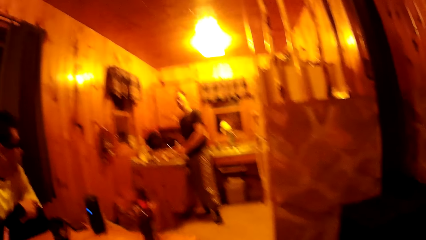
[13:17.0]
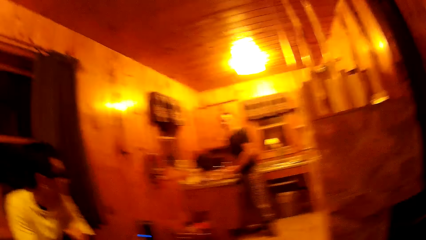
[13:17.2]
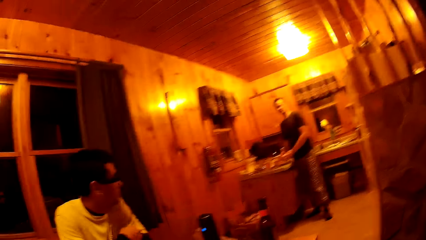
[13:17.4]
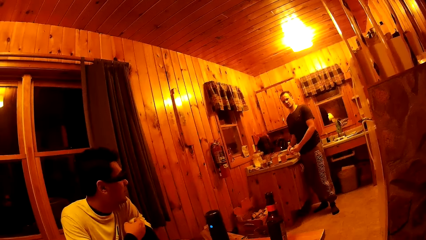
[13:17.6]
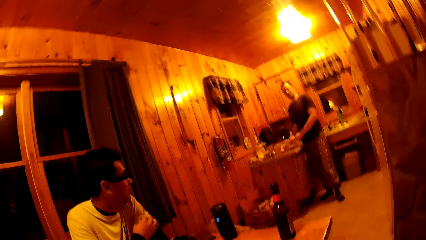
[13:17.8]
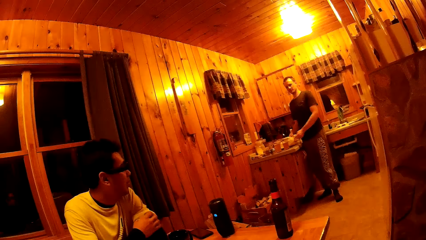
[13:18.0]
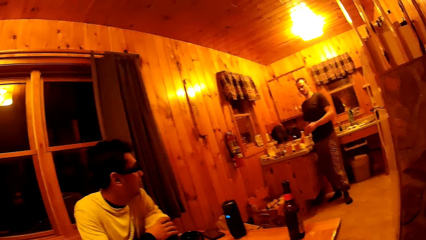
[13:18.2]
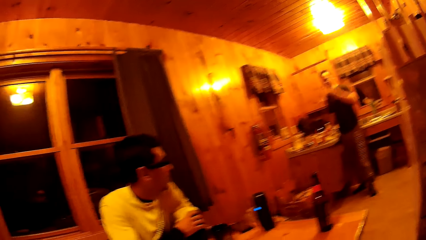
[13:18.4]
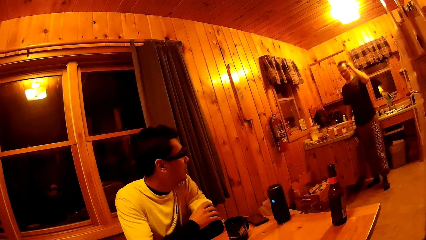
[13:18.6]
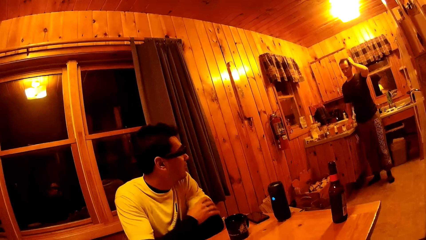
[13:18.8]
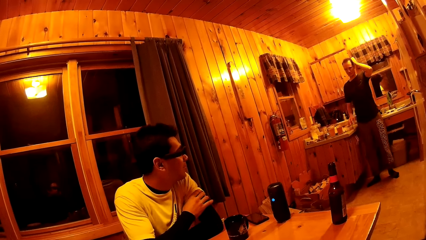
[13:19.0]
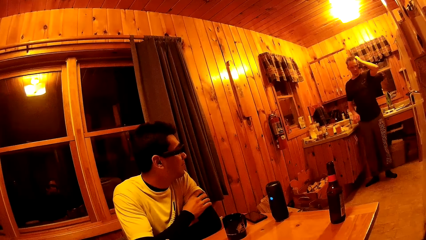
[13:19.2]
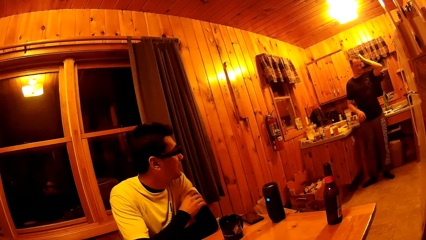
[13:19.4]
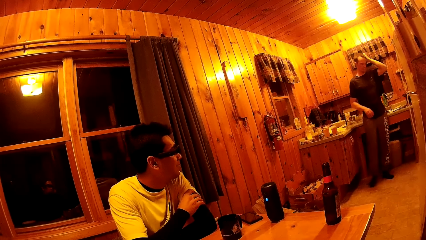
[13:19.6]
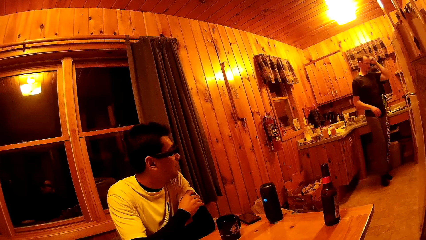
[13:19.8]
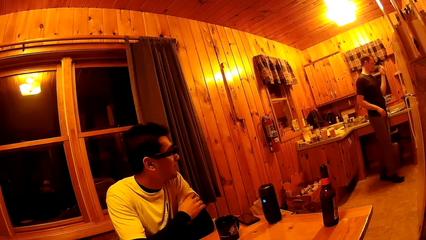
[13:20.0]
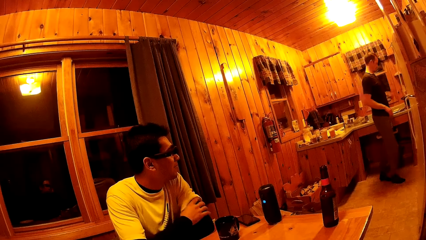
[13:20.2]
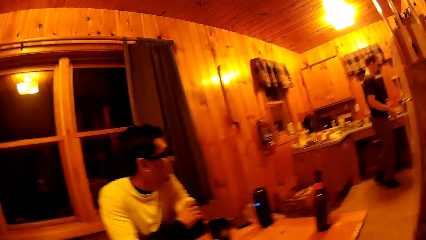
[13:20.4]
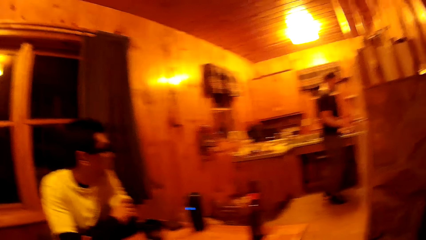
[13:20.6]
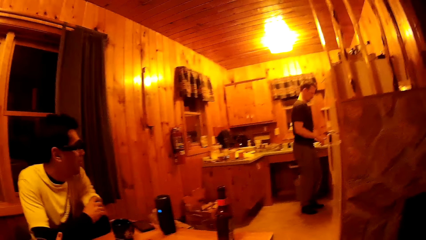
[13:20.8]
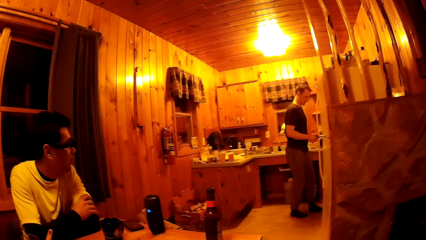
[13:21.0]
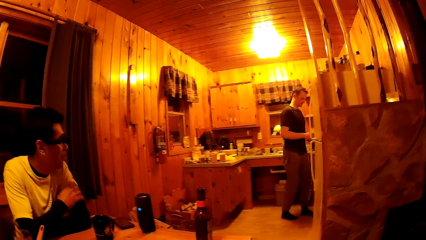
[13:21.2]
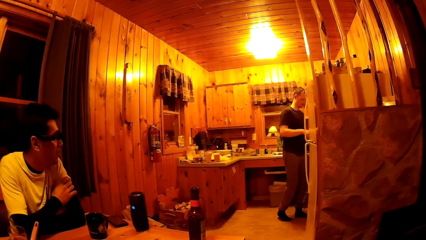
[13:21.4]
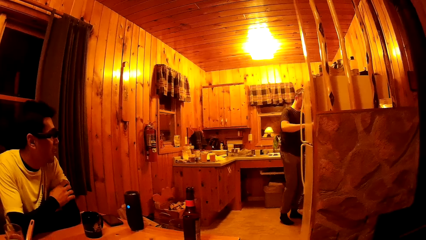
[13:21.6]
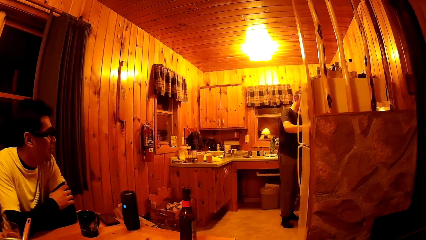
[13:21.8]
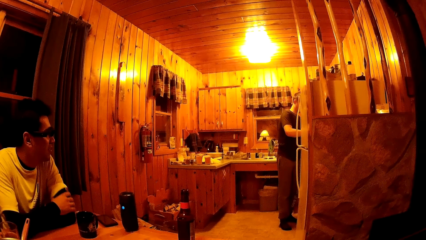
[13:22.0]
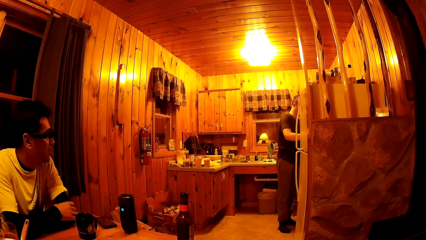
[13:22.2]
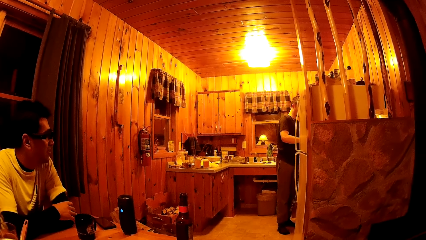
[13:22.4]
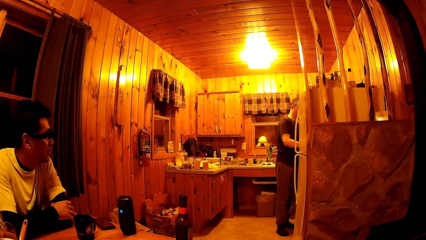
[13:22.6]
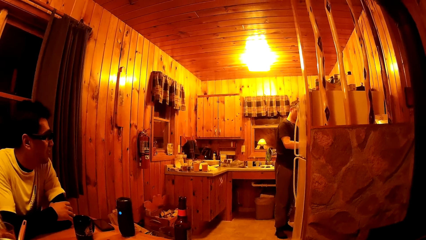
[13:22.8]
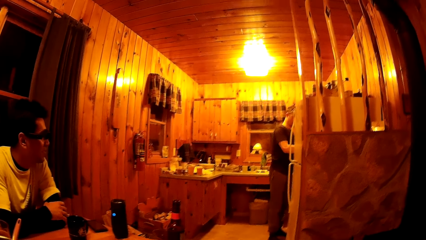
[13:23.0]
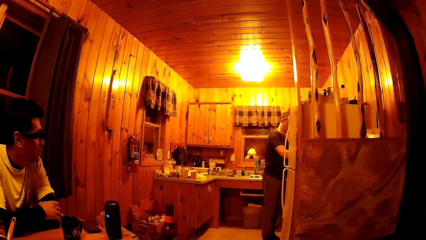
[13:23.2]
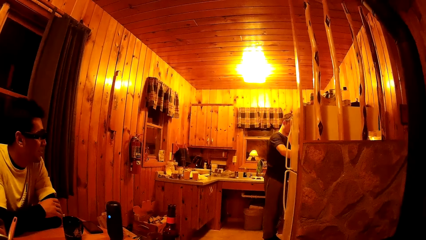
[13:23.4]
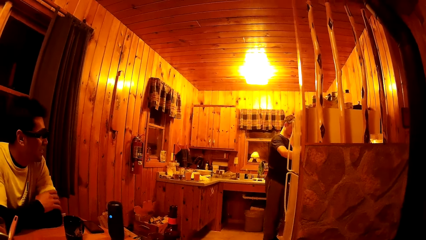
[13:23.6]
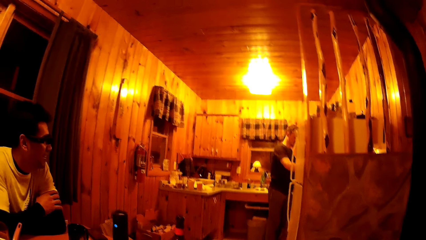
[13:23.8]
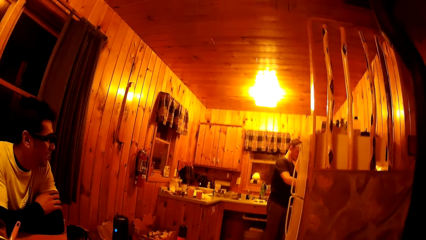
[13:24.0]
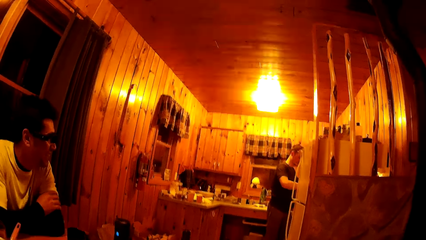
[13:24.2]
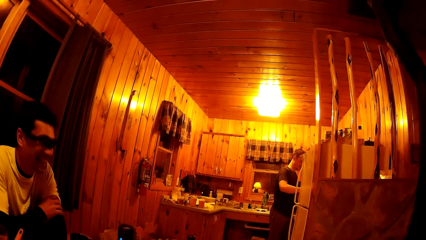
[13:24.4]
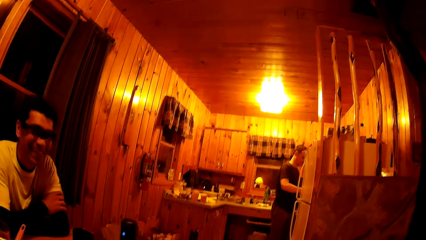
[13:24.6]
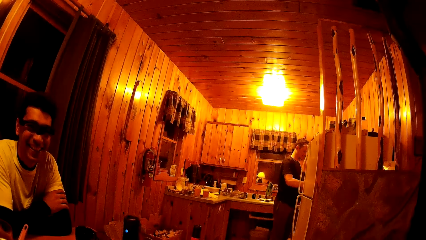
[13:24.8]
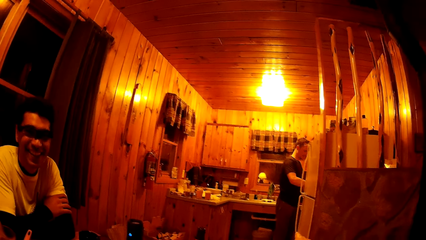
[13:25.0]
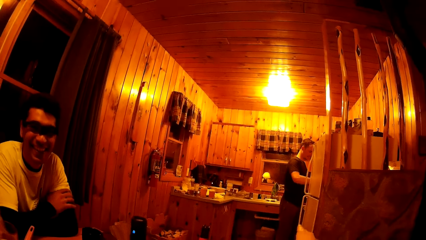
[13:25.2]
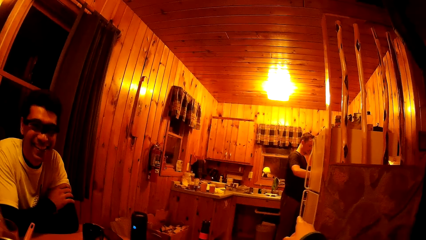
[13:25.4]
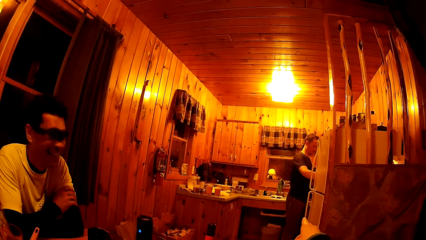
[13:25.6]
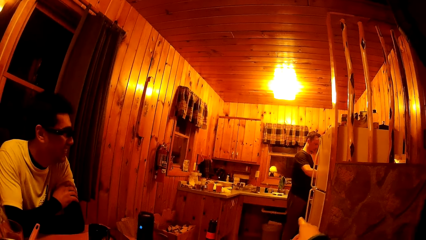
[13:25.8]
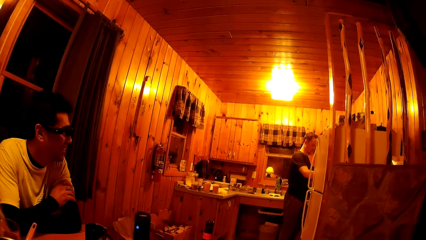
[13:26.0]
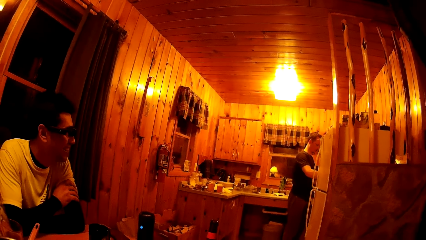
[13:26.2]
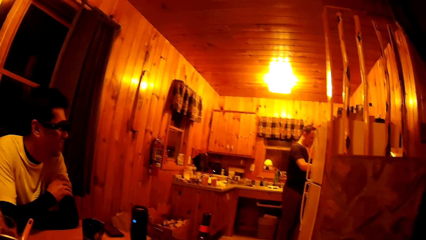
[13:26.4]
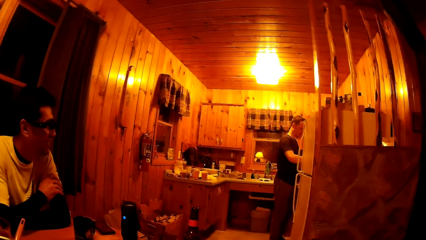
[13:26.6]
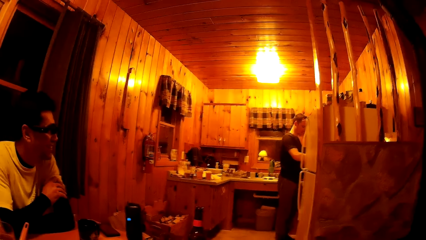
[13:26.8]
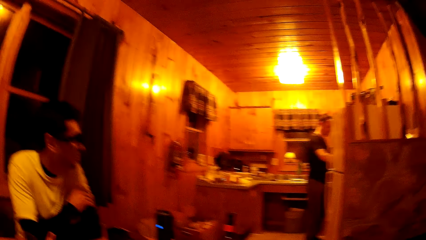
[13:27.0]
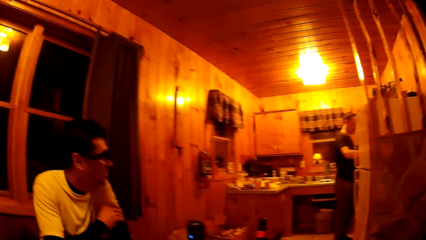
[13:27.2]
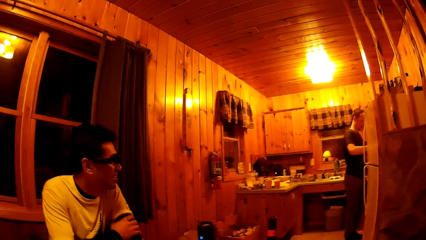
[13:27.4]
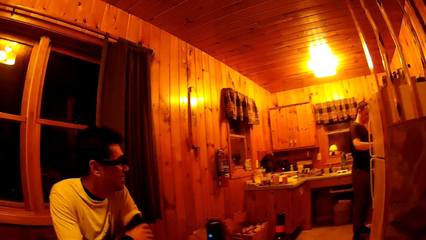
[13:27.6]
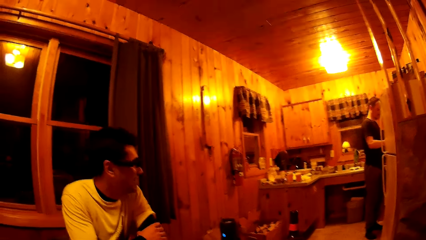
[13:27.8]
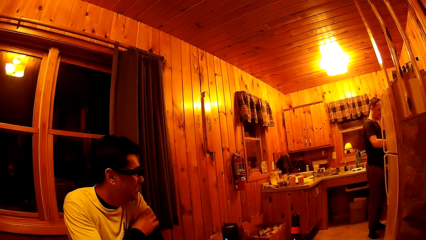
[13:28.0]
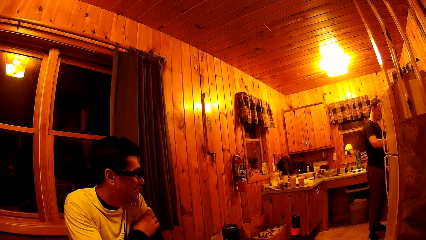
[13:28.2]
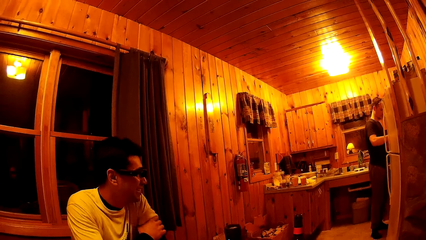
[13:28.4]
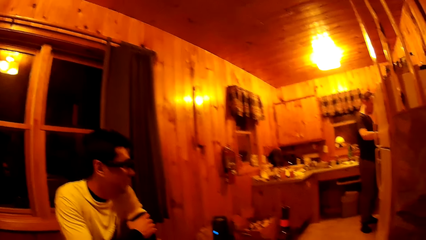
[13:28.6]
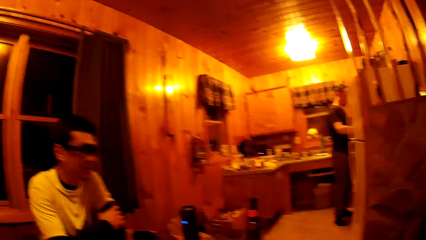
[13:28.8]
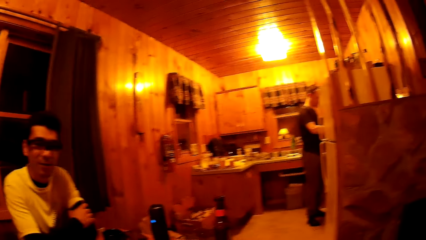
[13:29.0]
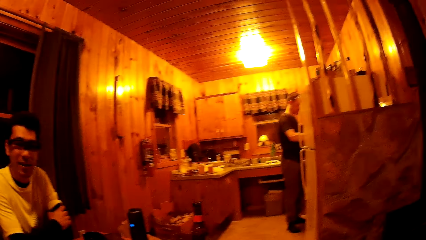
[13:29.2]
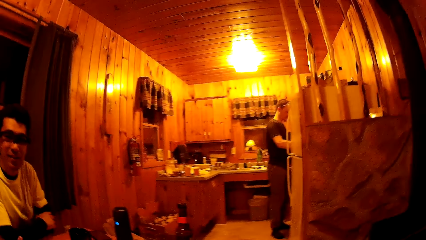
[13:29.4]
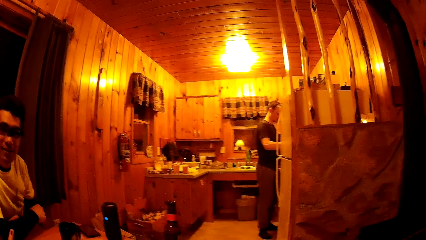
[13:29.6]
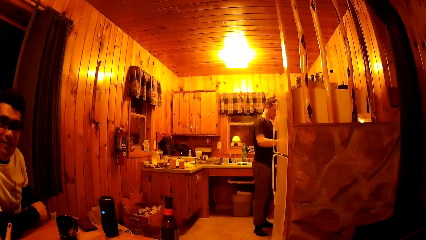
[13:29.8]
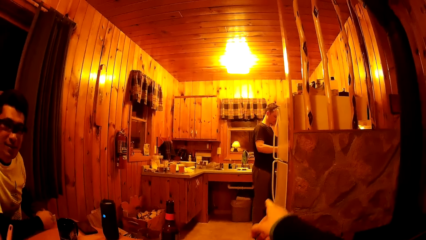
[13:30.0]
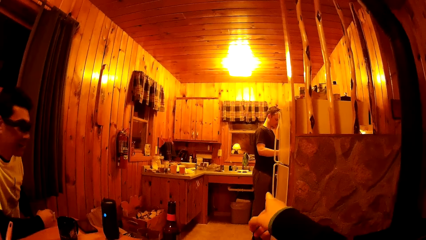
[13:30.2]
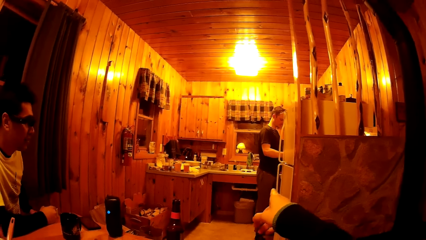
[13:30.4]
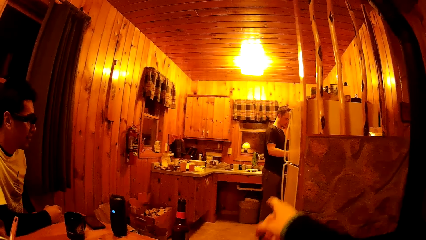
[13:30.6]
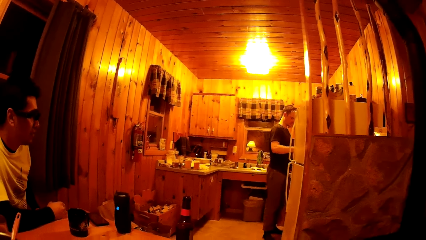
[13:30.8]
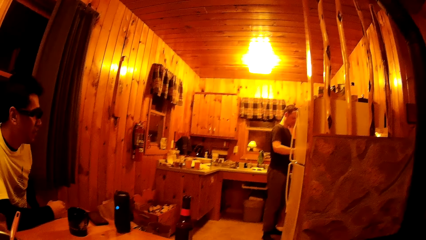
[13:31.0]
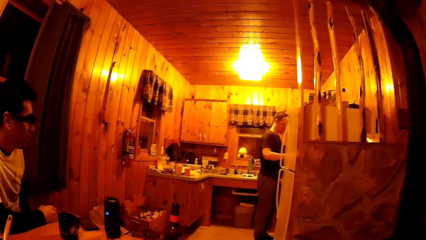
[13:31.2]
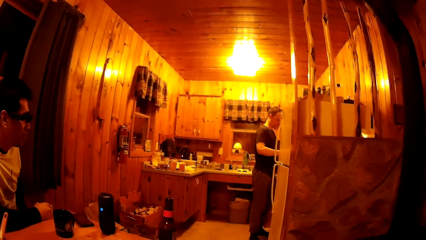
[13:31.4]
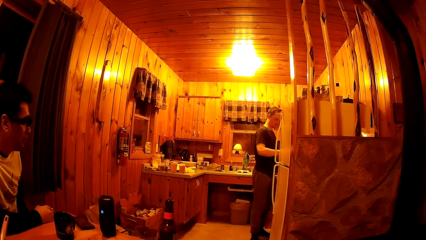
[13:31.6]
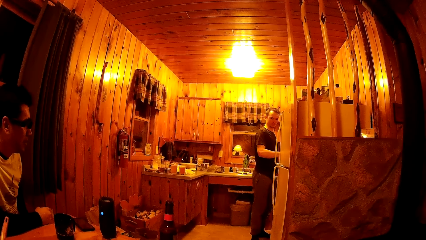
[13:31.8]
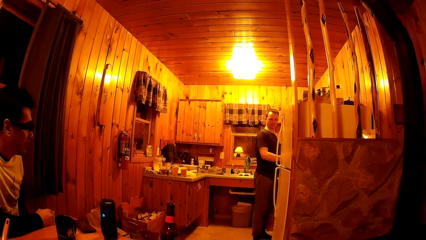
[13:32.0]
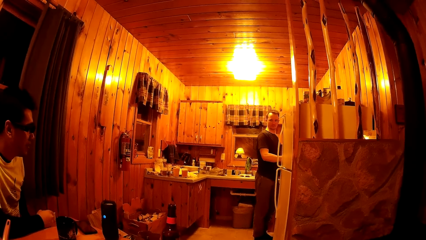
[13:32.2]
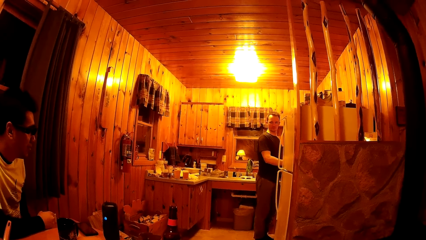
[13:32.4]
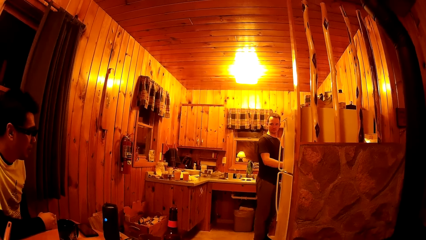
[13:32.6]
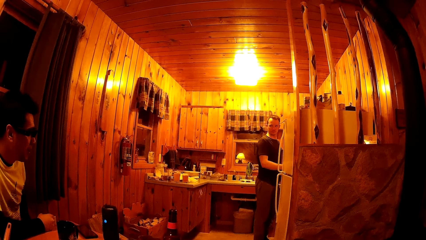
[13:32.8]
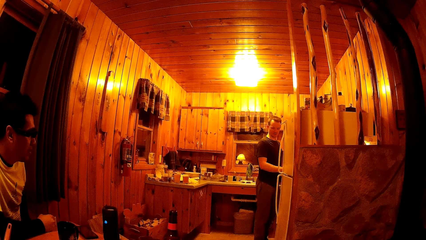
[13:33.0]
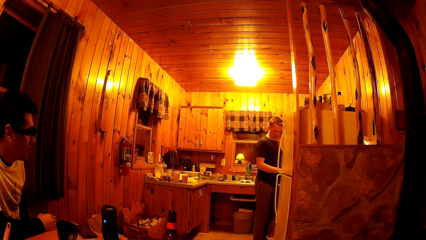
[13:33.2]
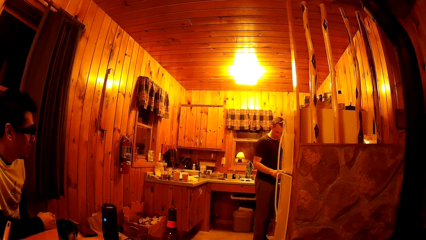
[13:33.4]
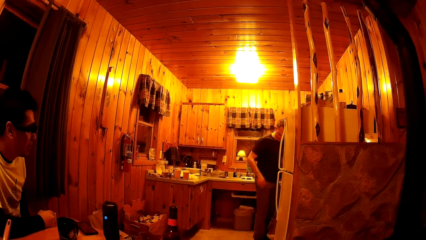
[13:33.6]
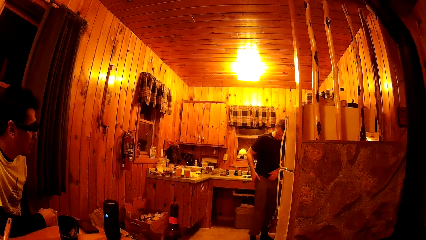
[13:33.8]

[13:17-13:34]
The man drops the paper towel on the kitchen worktop with his right hand. The camera wearer points. They look around. They interact with another man and the first man. They point.
